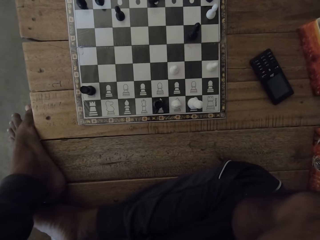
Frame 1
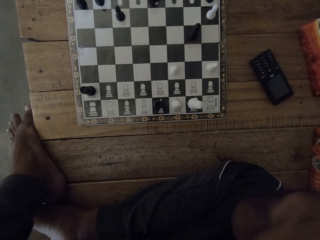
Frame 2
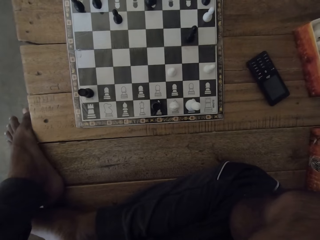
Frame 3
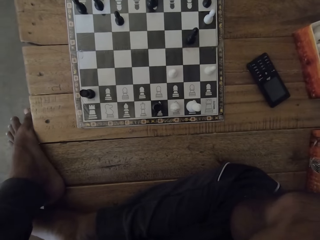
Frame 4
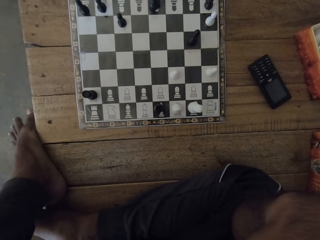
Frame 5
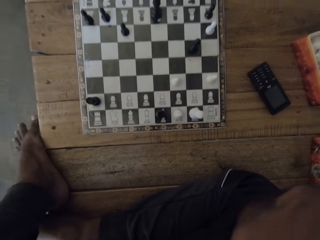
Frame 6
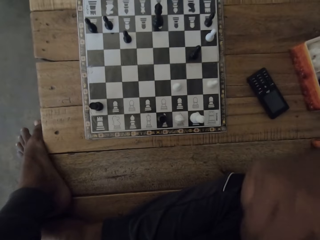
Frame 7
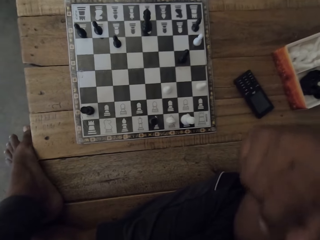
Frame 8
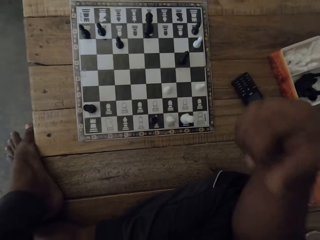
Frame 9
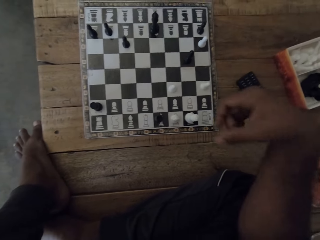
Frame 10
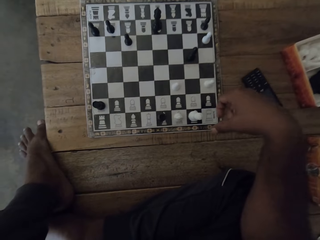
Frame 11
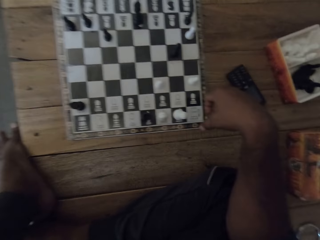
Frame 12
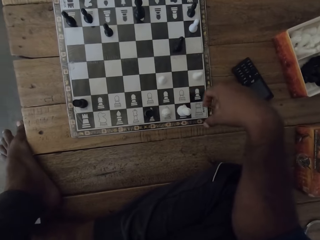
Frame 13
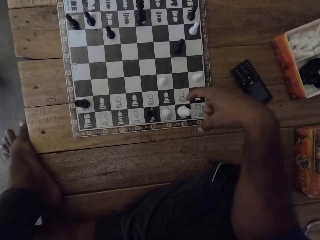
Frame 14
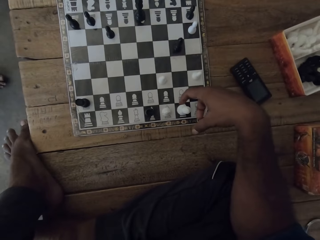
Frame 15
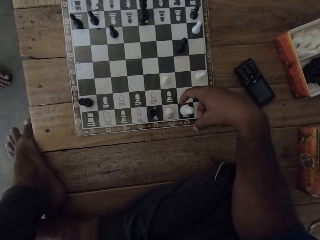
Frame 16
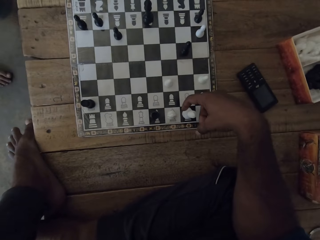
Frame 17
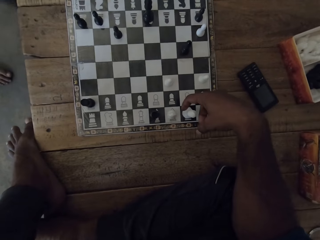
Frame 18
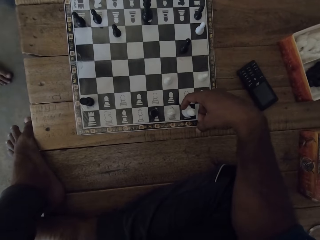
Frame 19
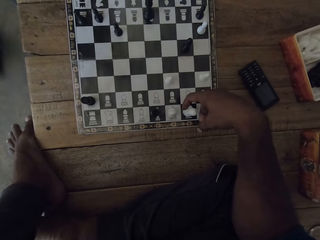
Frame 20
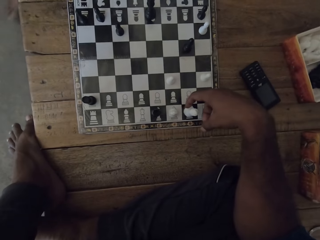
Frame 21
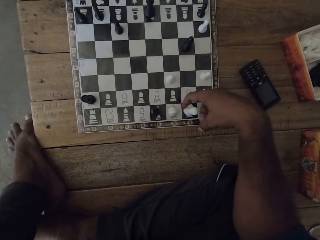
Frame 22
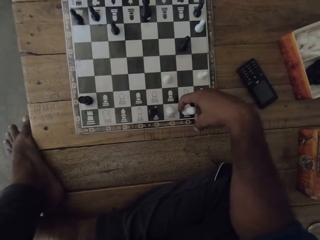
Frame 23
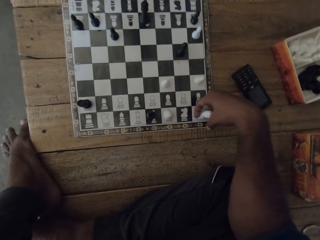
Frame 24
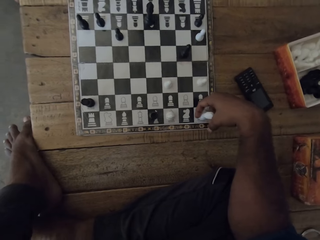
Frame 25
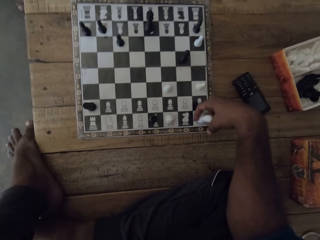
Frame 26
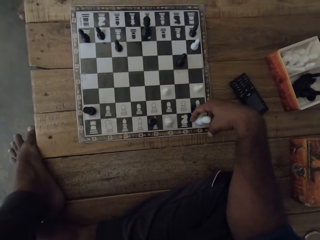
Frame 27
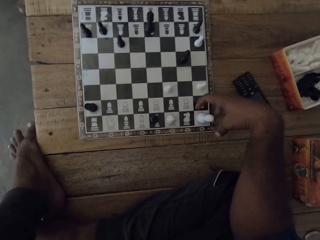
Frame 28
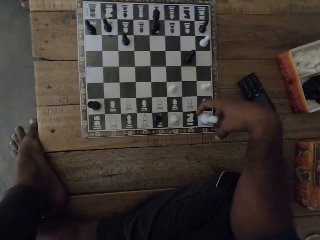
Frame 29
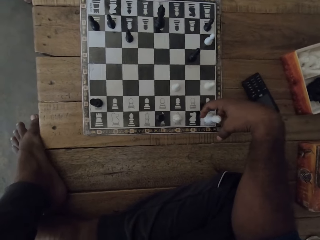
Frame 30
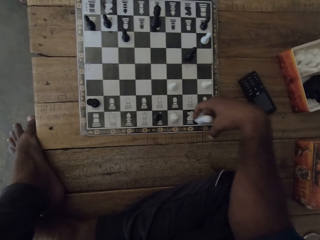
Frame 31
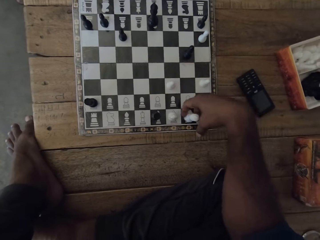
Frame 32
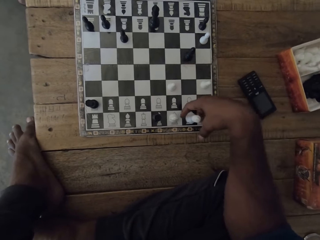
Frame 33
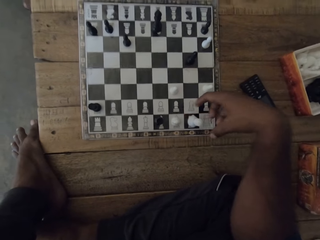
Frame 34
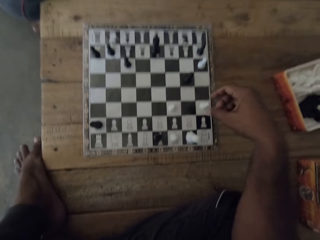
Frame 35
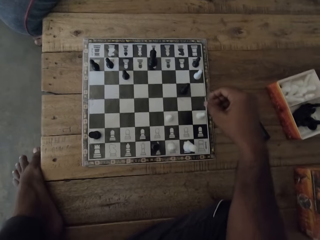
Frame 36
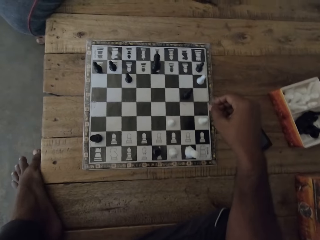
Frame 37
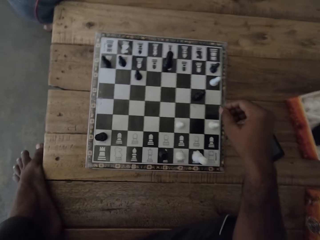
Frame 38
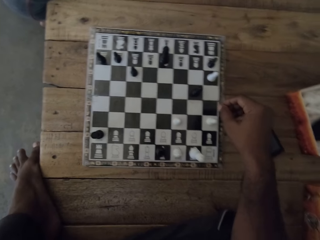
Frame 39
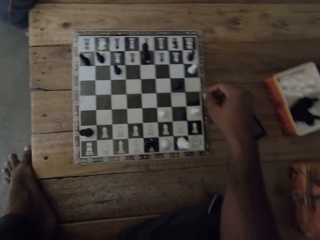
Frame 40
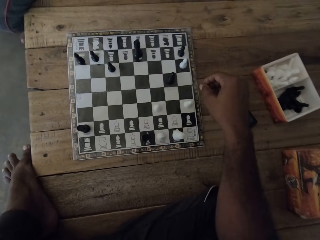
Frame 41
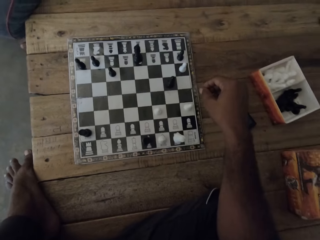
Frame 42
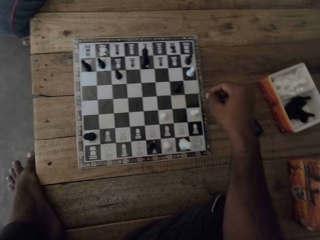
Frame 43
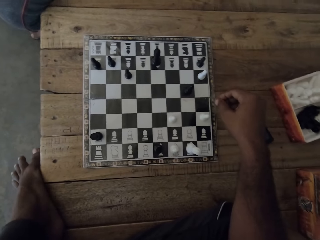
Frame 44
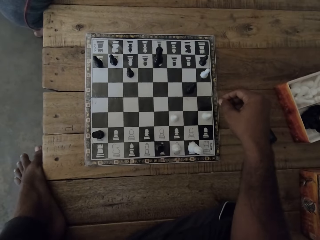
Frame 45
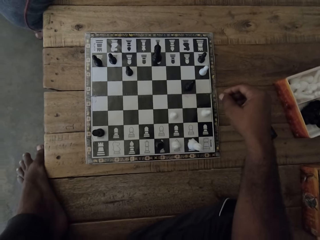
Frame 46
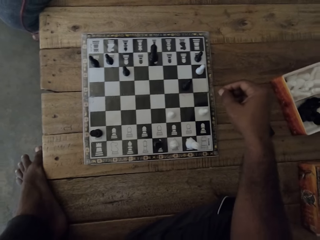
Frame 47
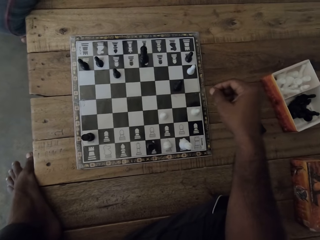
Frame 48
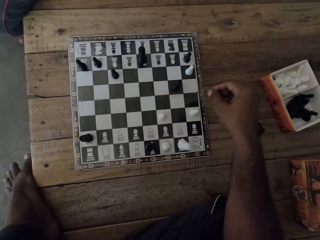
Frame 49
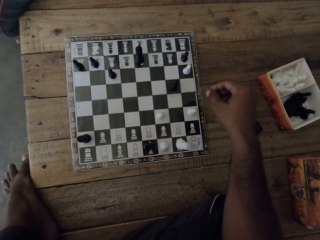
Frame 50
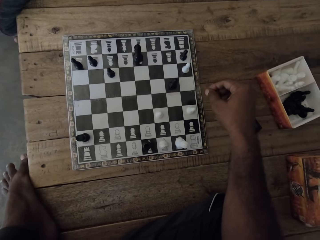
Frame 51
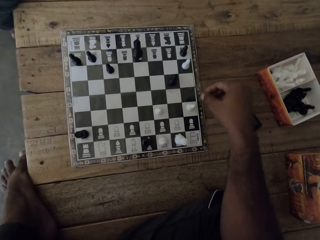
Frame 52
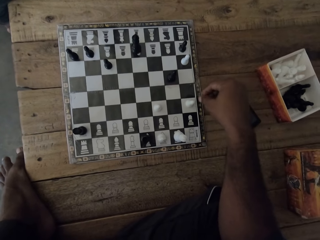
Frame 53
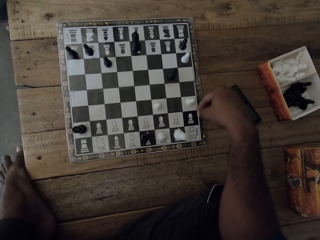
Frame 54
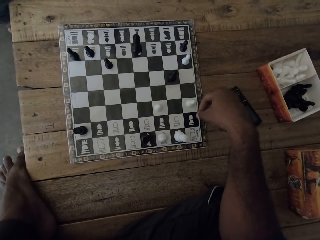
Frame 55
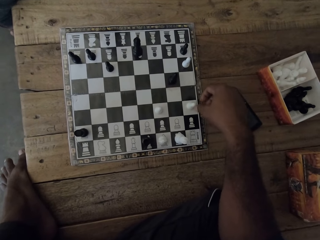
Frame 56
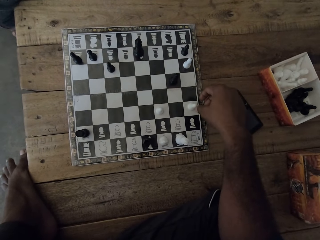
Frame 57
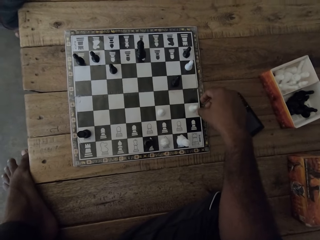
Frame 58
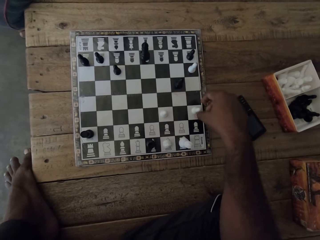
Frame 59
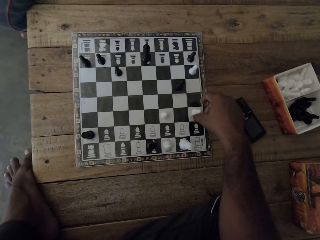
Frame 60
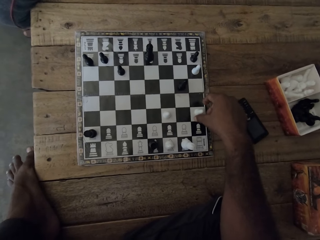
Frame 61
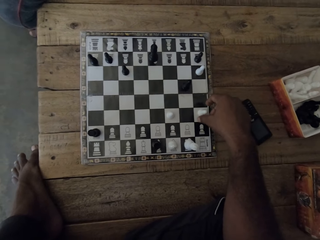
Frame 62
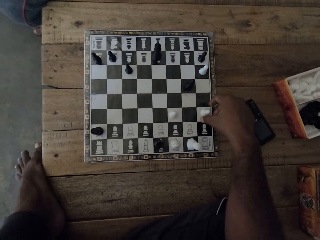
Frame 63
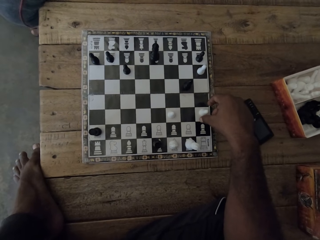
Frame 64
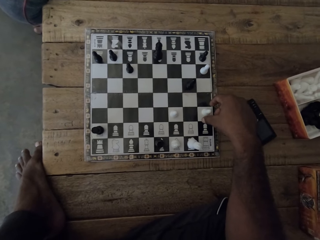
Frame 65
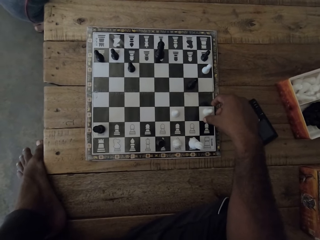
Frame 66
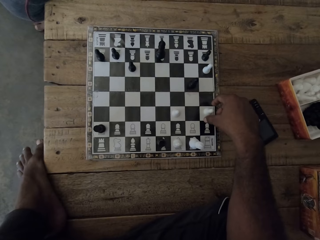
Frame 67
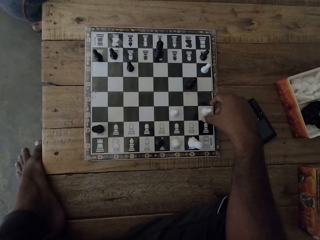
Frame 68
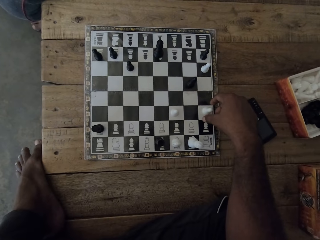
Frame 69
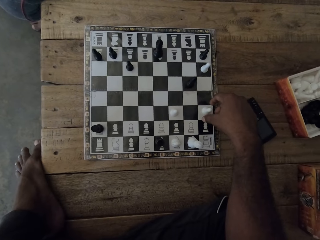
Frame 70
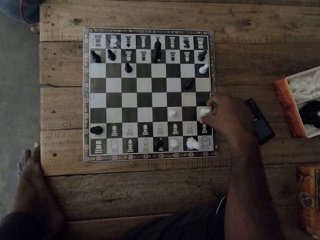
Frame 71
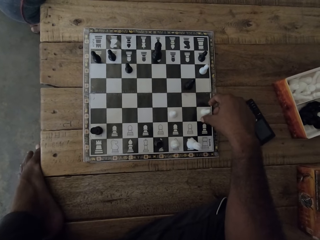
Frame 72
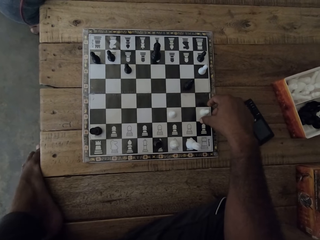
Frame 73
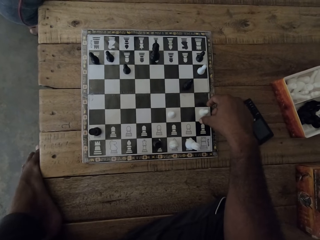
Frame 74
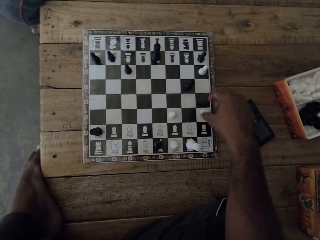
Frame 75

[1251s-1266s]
The camera wearer lifts the right hand. They move around the right hand. They move the chess piece with the right hand. They move the chess piece with the right hand again. They move around the right hand. They talk to a man. They move around the right hand.

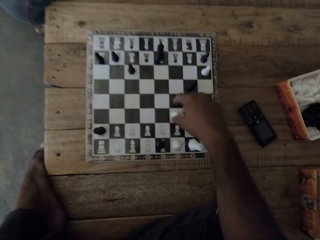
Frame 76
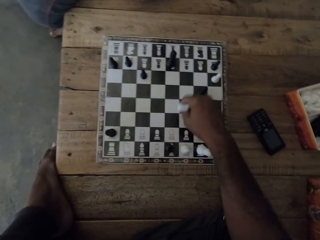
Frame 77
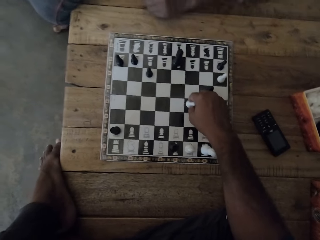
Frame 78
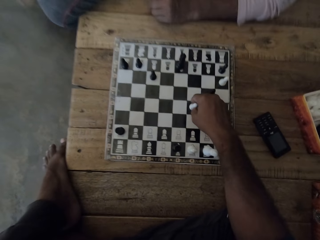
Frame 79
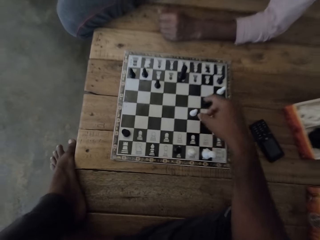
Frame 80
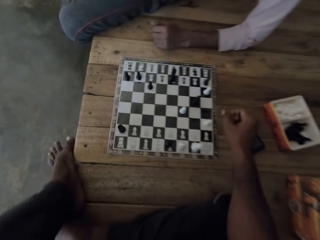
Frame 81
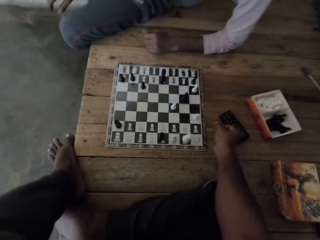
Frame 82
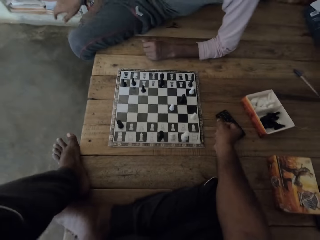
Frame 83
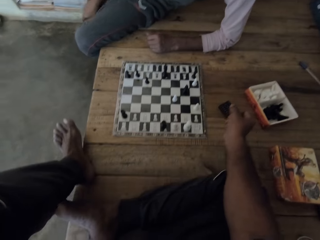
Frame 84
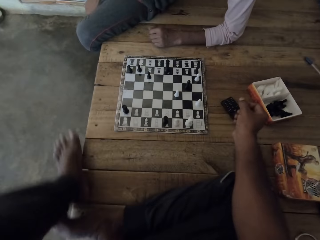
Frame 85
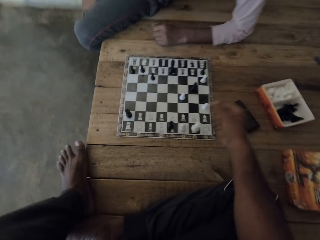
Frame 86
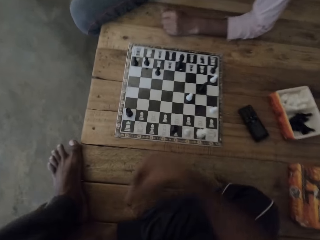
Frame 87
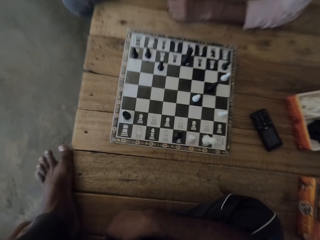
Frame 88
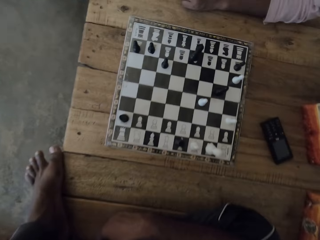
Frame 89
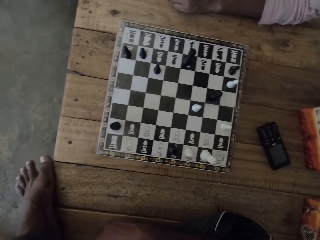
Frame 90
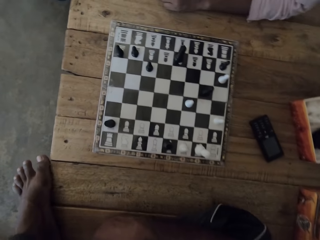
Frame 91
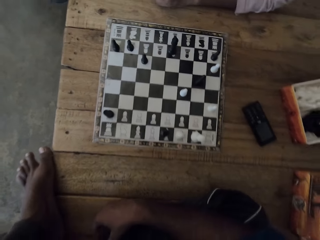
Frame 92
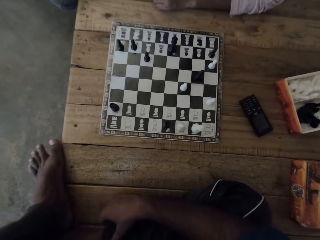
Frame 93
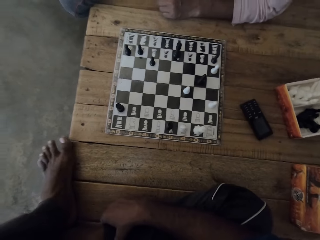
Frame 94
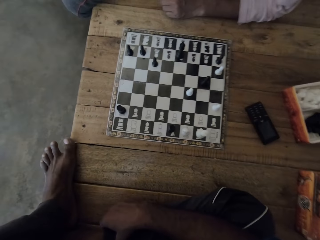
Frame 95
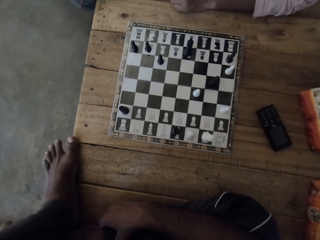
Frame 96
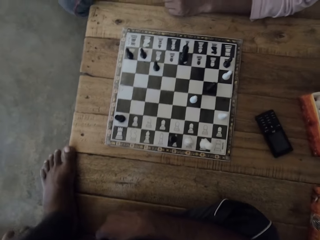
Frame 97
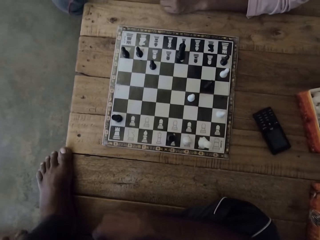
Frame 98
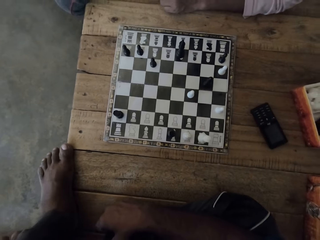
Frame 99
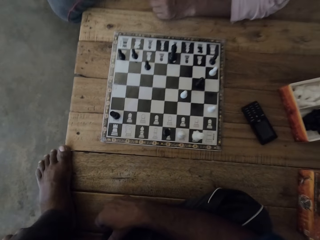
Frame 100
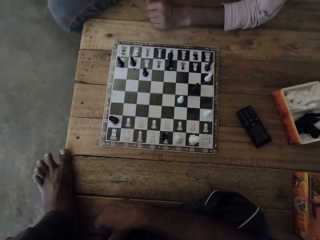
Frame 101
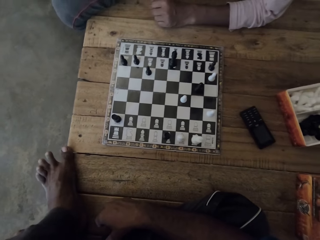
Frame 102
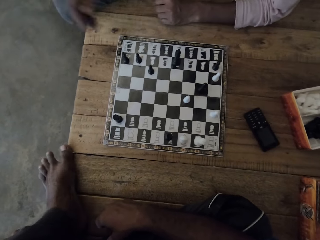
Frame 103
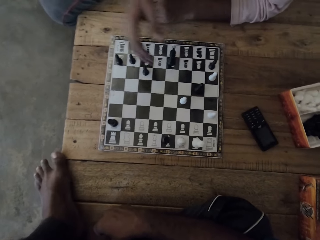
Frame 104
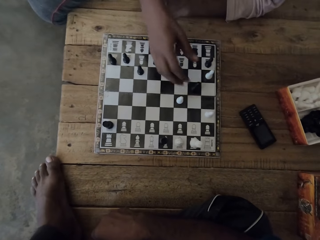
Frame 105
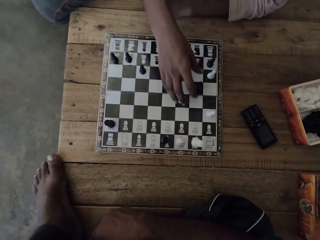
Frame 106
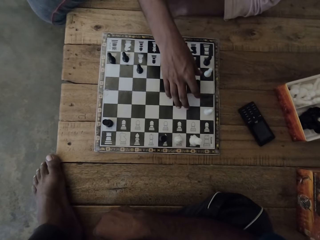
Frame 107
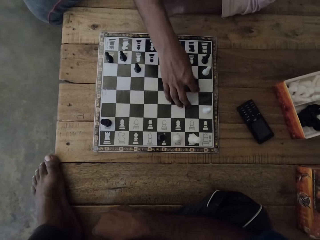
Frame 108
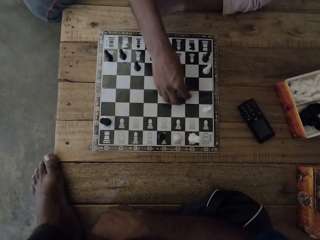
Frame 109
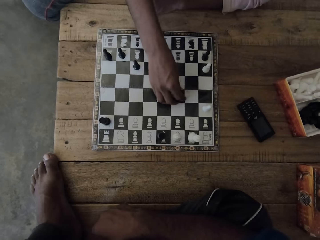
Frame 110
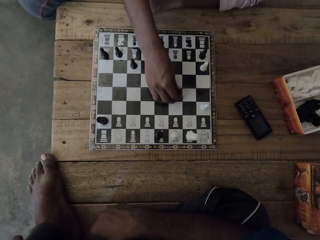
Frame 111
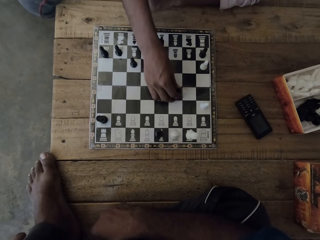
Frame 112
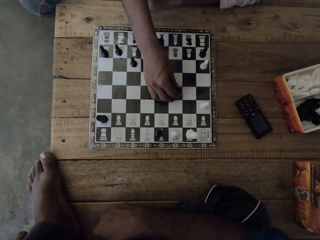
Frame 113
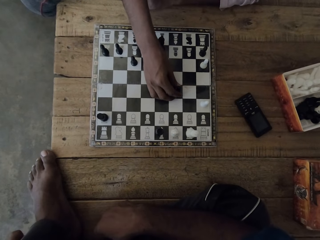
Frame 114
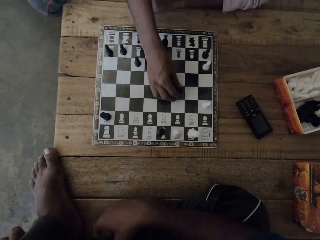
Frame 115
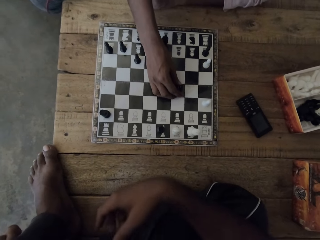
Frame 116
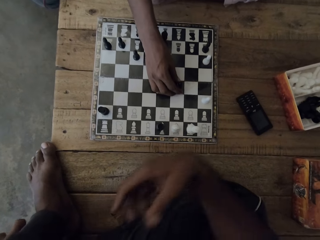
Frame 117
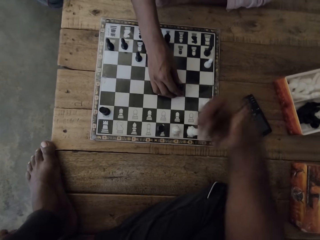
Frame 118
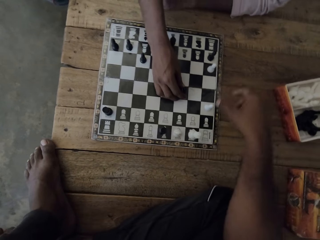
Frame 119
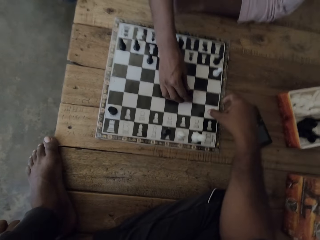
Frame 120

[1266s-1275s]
The camera wearer moves the chess piece with the right hand. They lift the right hand. They look at the chess deck. They look at the chess deck again.
